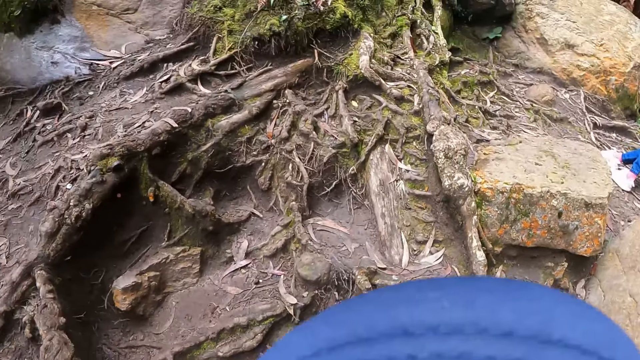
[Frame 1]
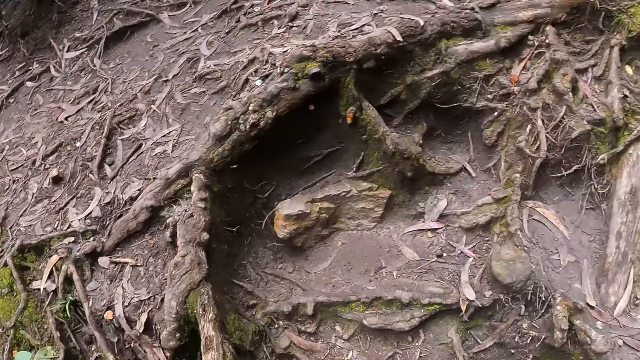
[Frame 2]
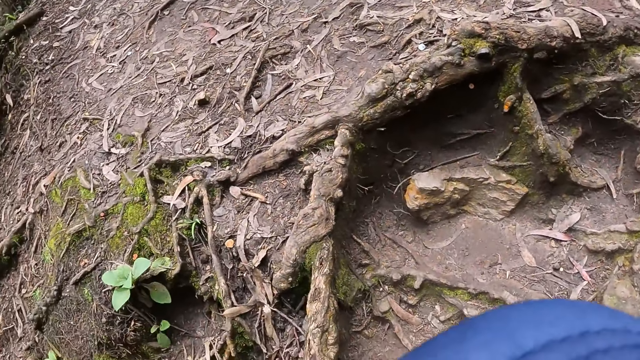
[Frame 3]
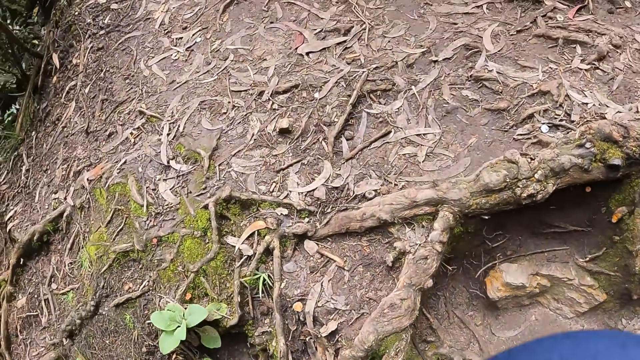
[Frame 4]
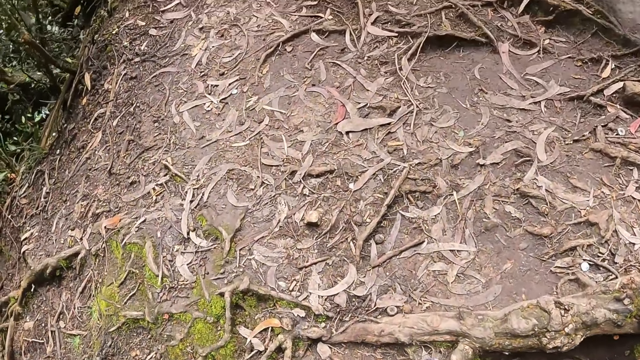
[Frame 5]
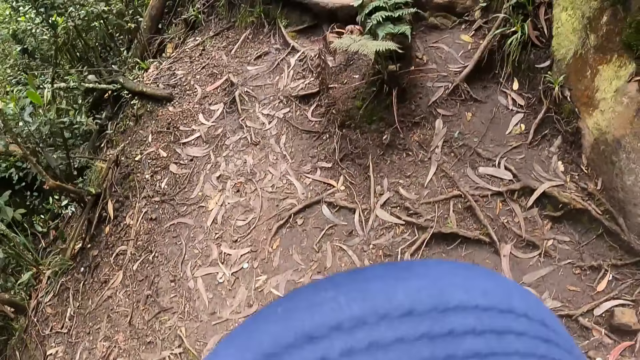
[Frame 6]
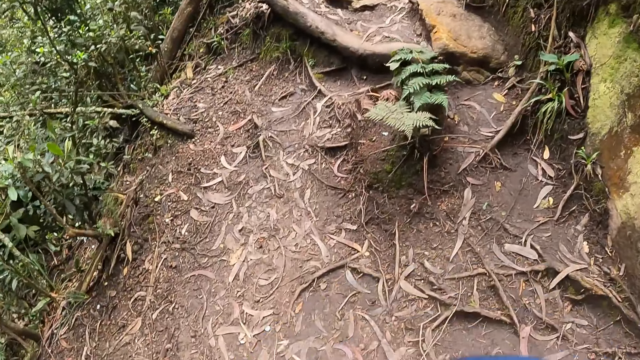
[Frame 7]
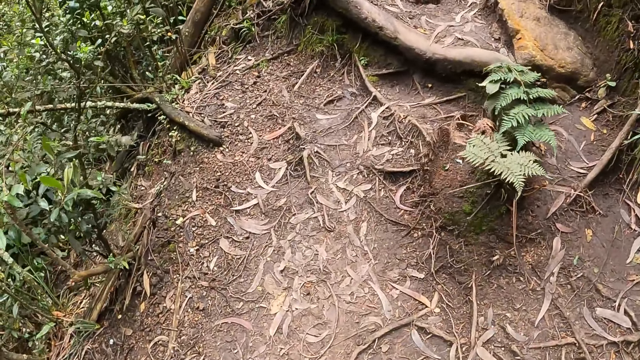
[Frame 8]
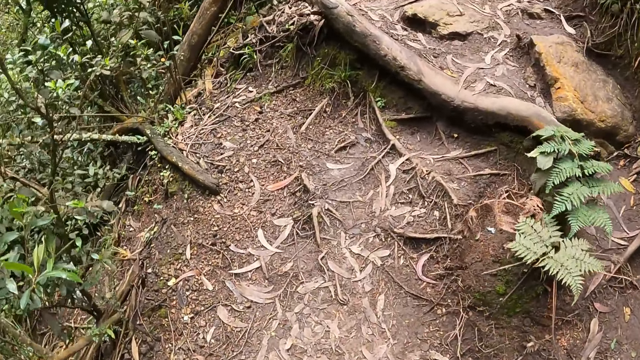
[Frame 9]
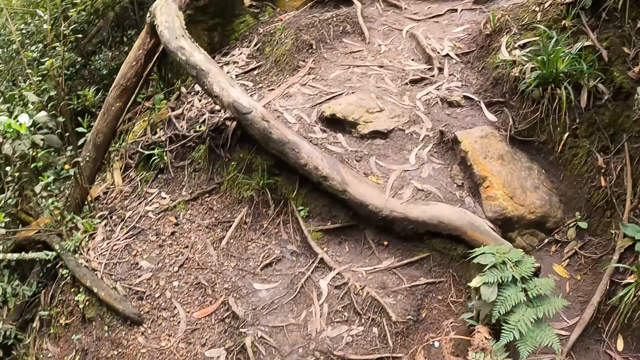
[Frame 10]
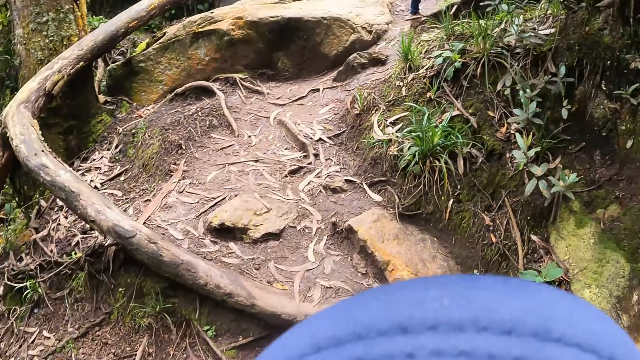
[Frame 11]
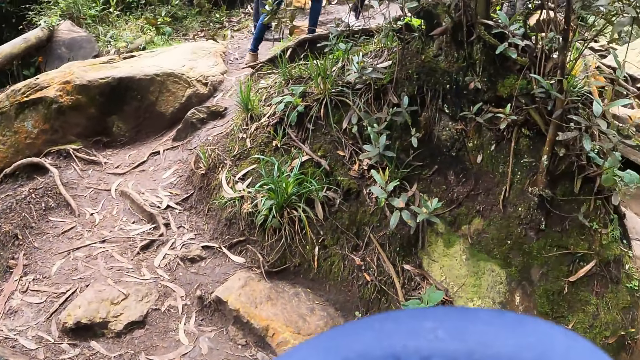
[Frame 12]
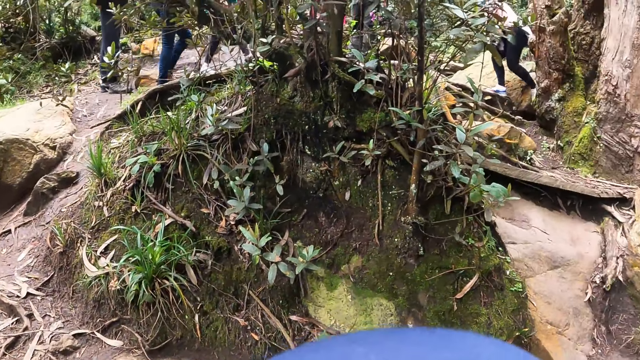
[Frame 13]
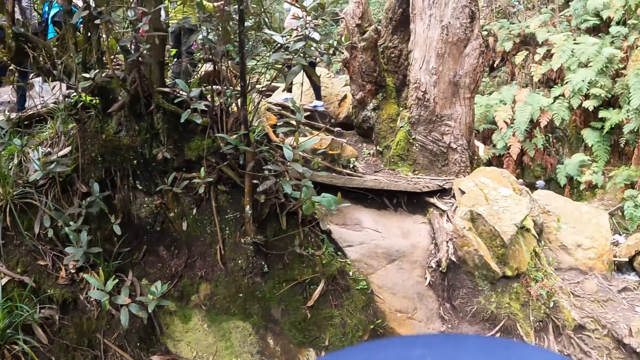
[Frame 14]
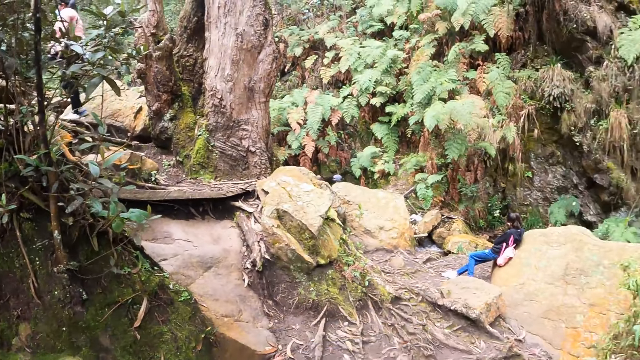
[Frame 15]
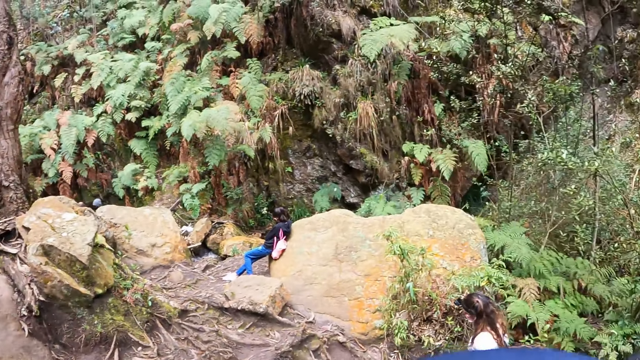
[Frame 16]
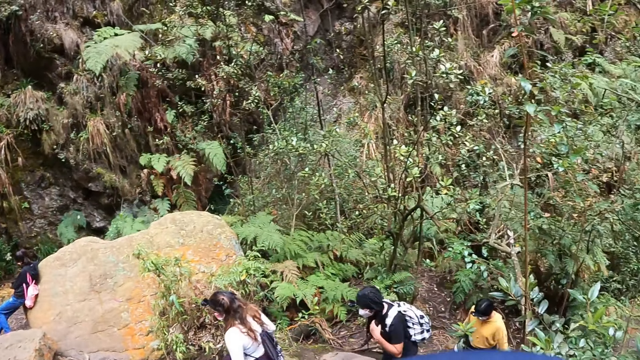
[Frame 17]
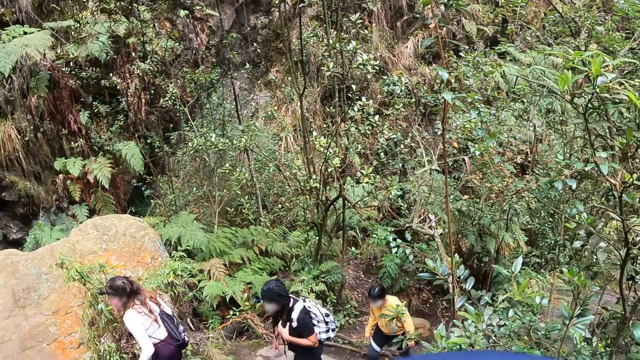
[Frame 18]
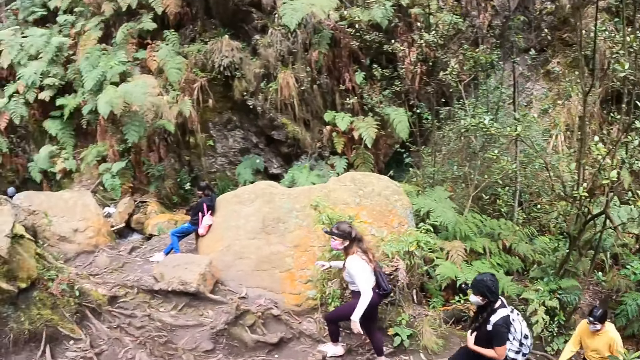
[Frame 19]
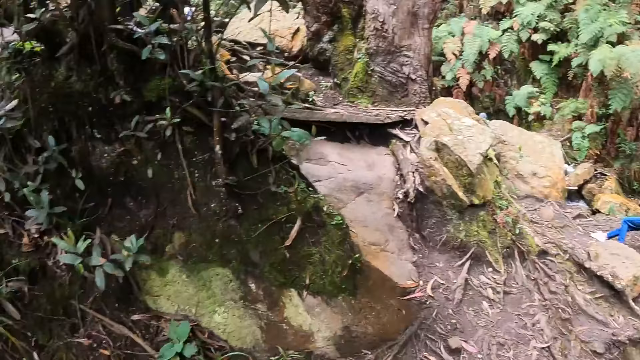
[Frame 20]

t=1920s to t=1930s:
The camera wearer looks around. They walk on the forest pathway. They look around.

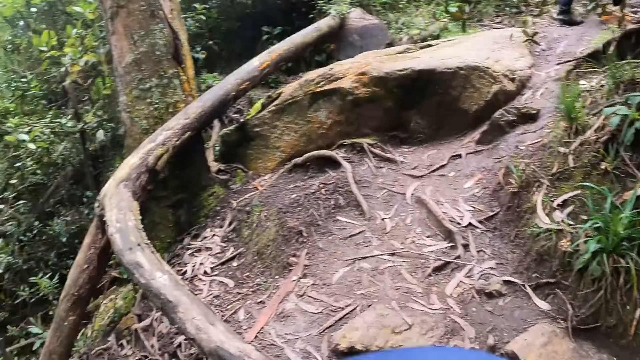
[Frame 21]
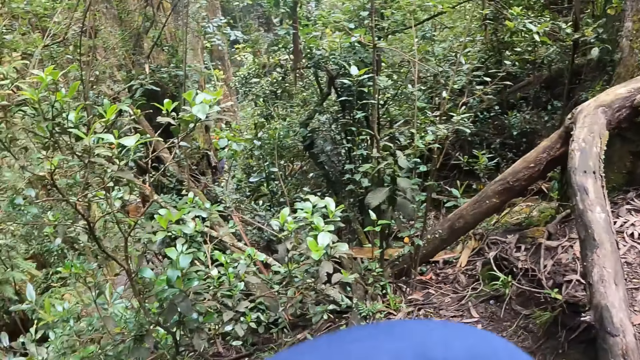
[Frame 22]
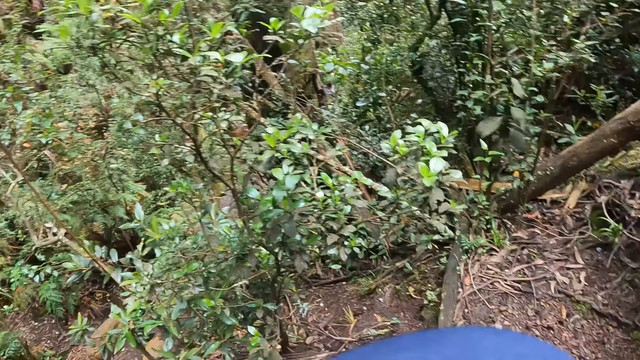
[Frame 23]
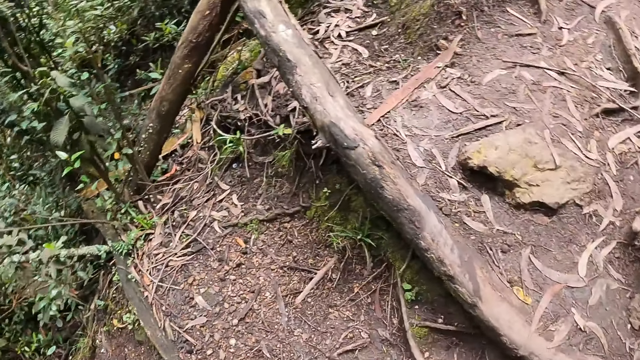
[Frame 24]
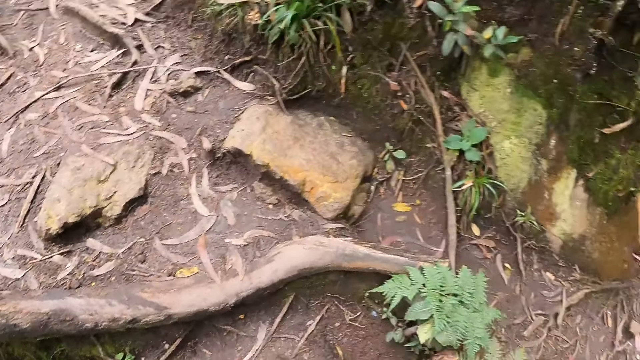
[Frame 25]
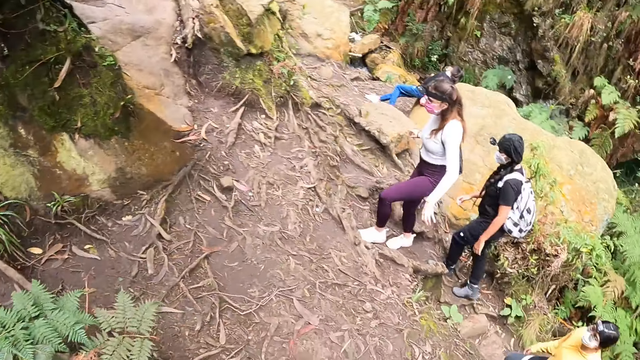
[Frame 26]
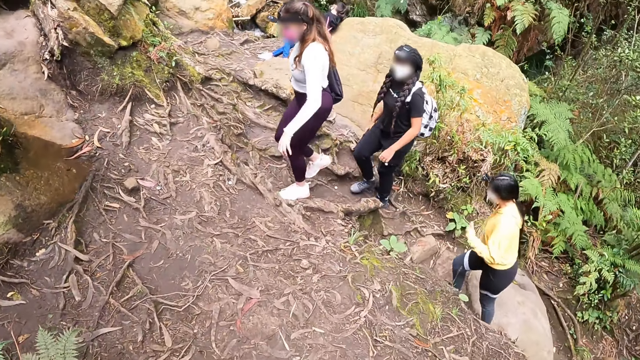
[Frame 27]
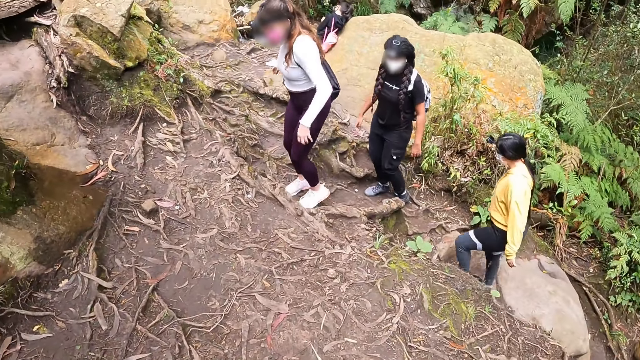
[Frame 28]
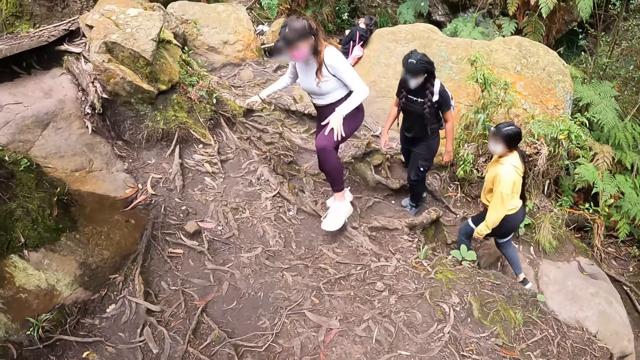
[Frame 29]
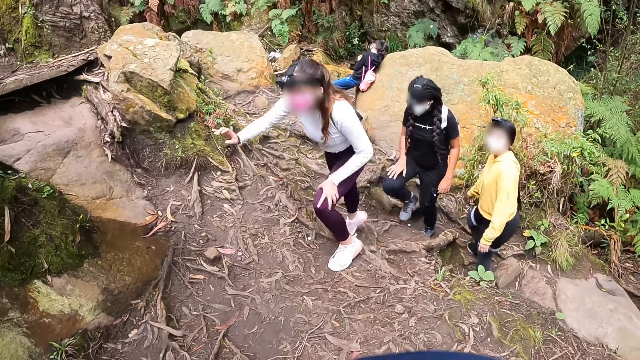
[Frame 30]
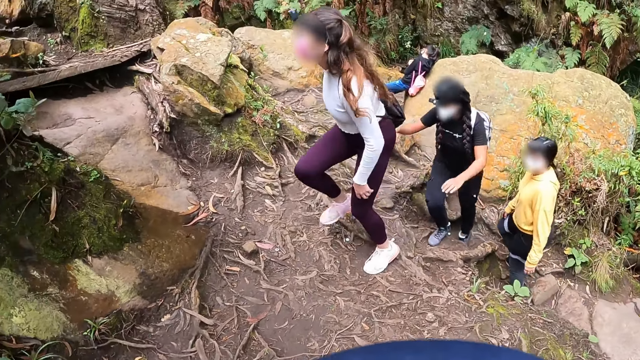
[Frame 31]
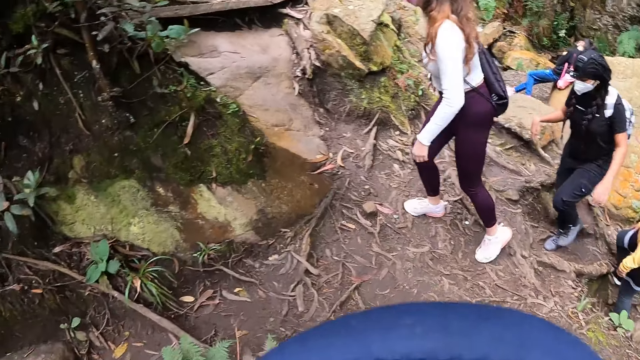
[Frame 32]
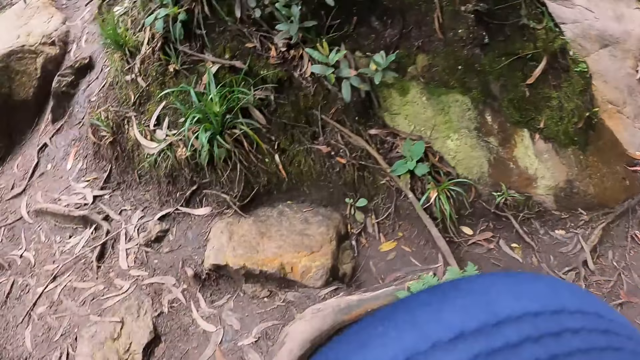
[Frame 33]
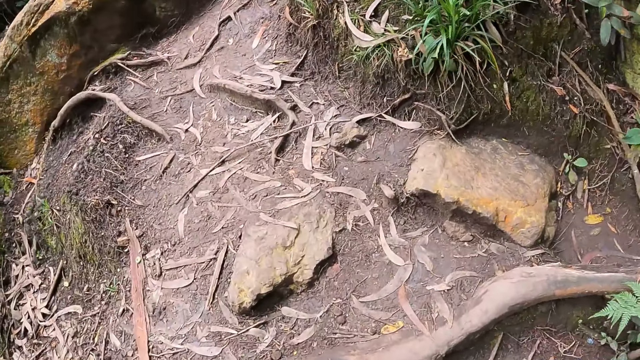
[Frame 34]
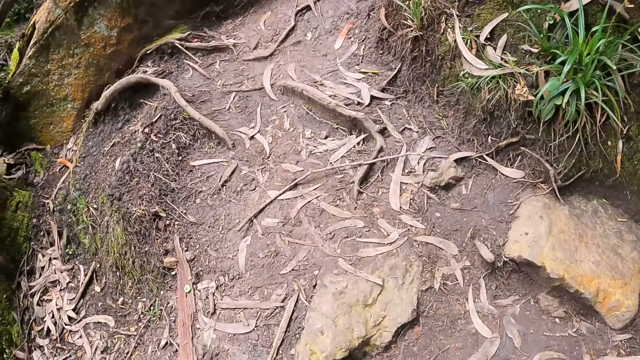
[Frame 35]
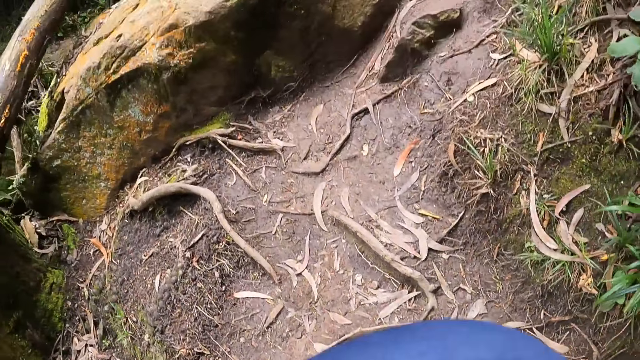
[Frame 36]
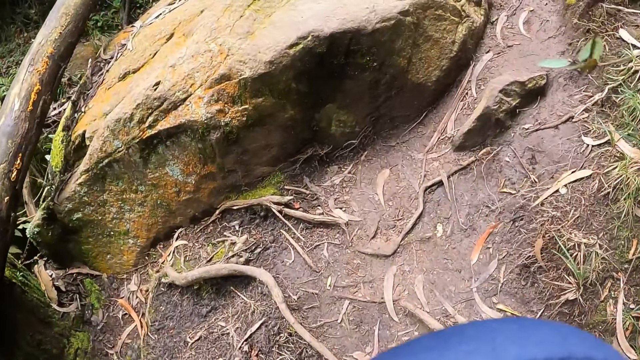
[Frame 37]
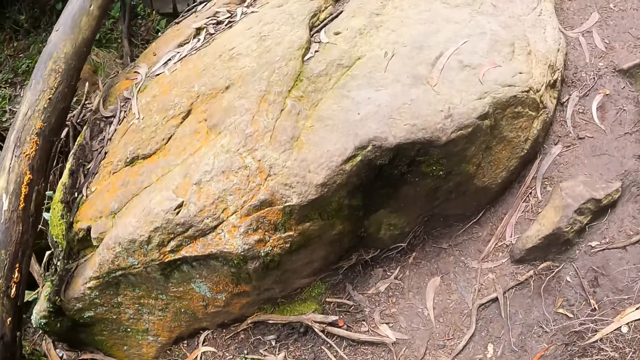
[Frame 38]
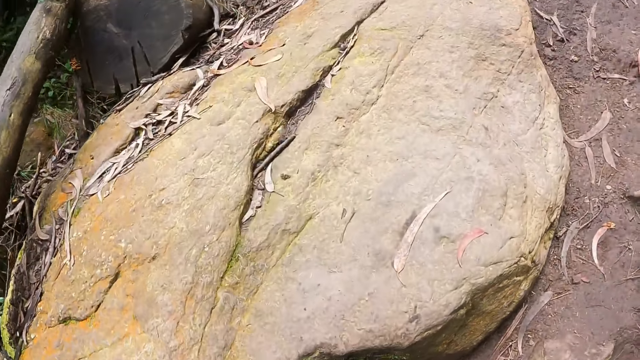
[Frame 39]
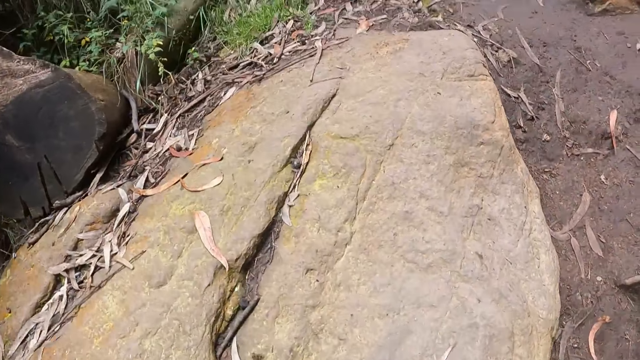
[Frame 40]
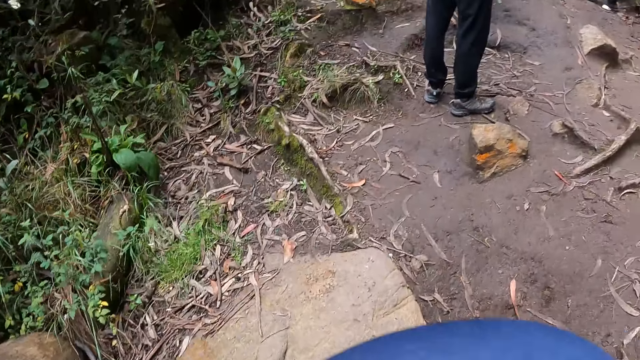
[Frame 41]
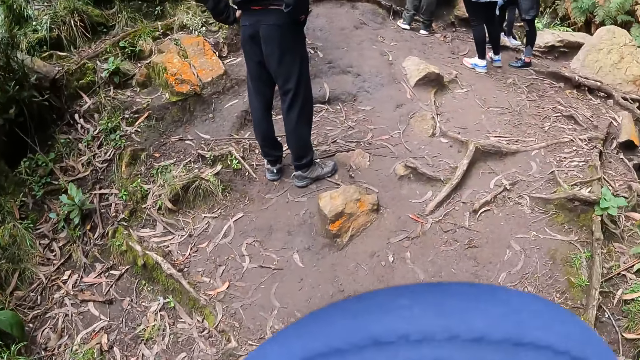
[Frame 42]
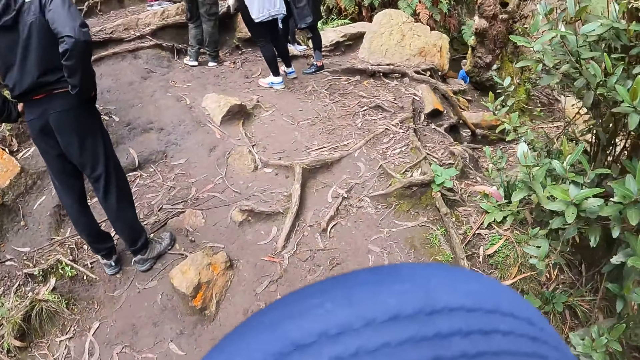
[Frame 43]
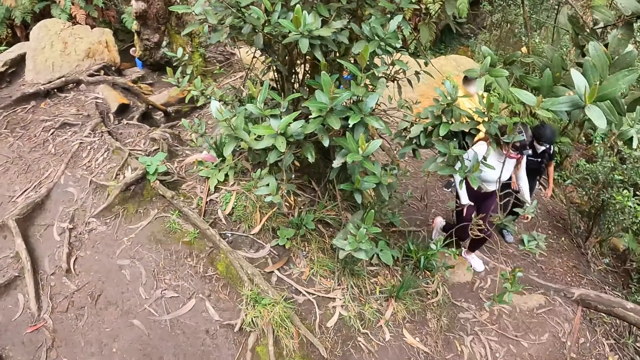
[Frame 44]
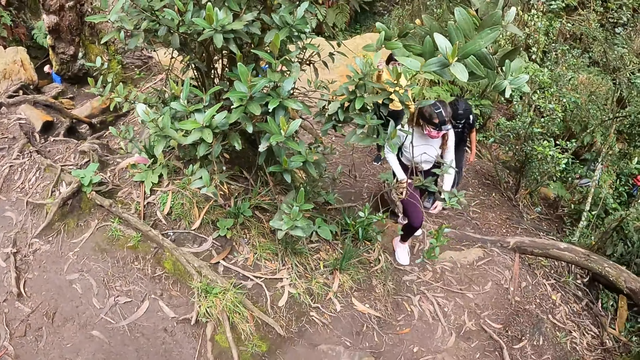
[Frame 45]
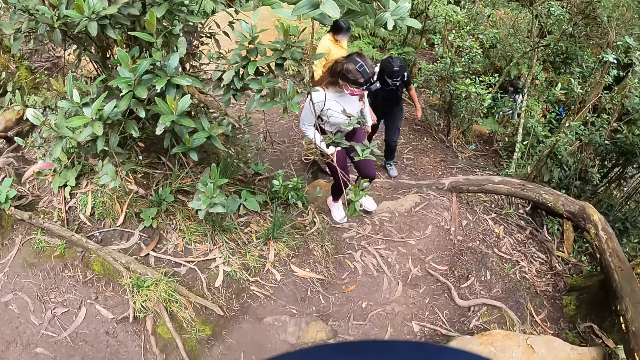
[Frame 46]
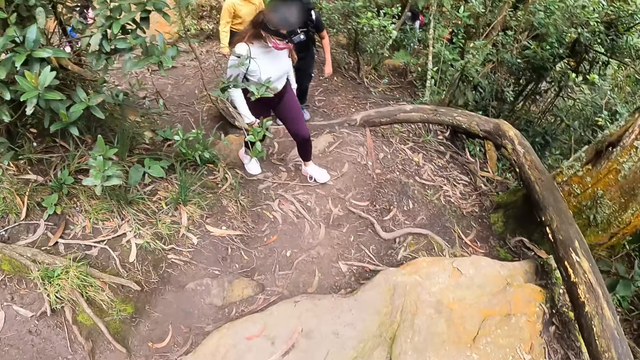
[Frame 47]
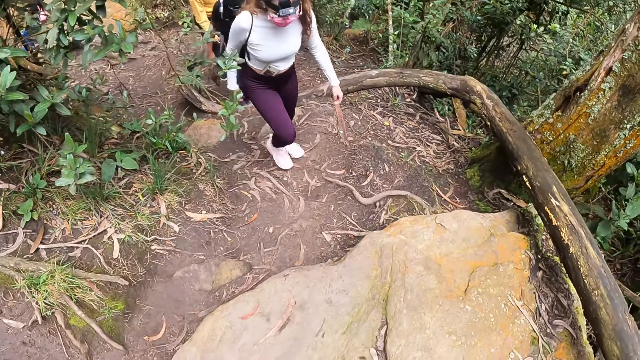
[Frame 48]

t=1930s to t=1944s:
The camera wearer turns around. The woman touches her left lap with her left hand. The camera wearer looks around. They walk on the forest pathway. They turn around.
